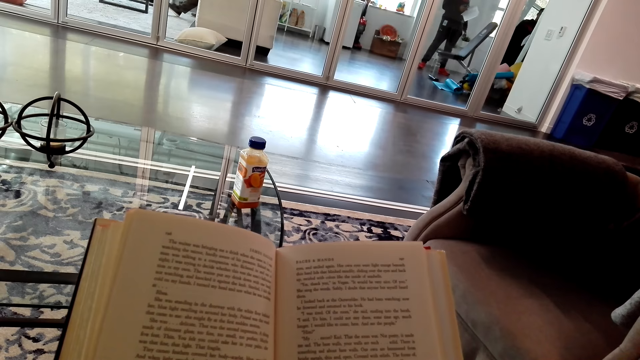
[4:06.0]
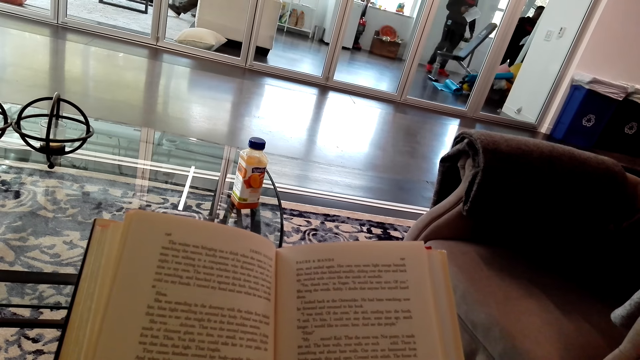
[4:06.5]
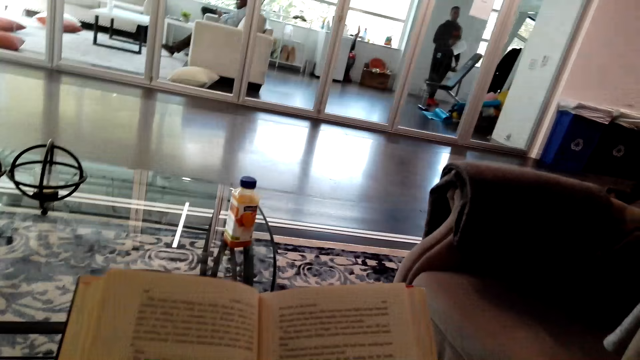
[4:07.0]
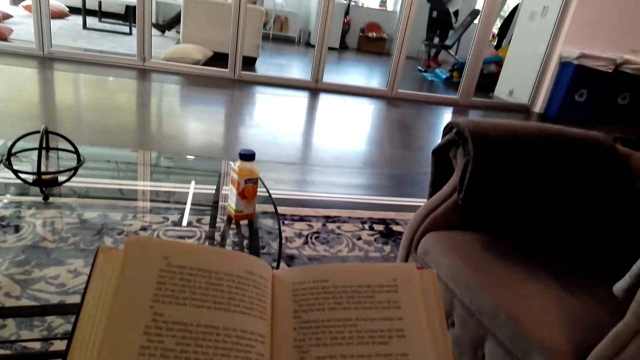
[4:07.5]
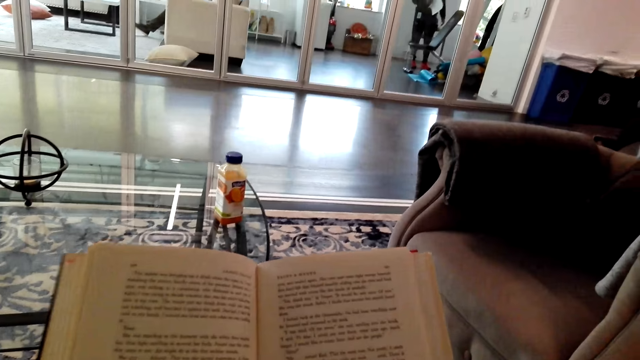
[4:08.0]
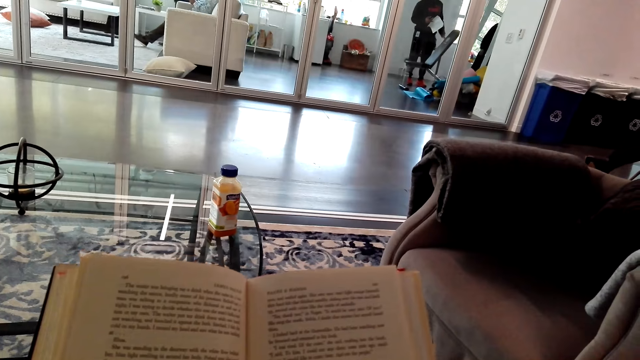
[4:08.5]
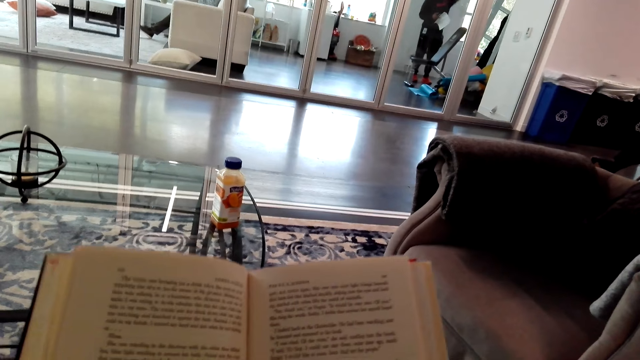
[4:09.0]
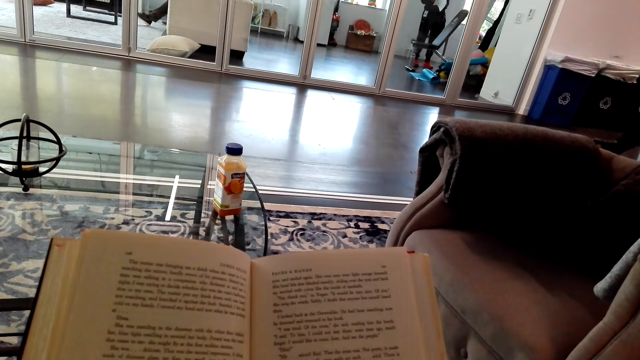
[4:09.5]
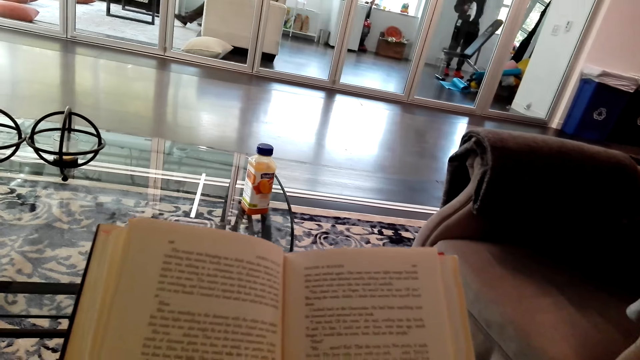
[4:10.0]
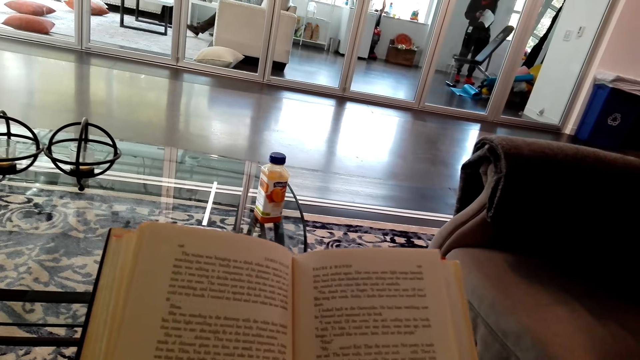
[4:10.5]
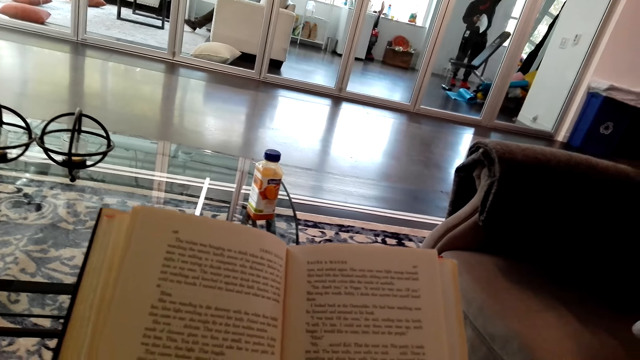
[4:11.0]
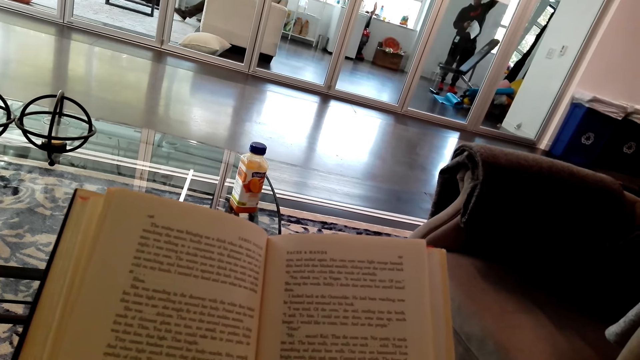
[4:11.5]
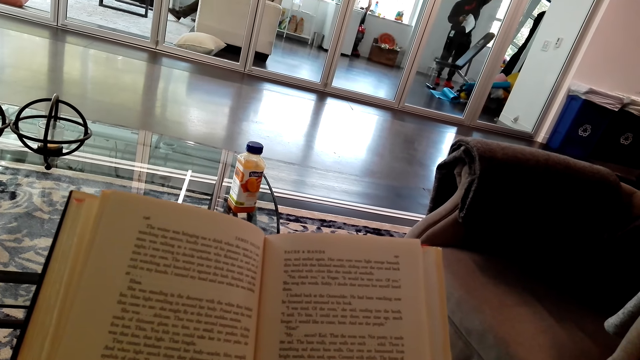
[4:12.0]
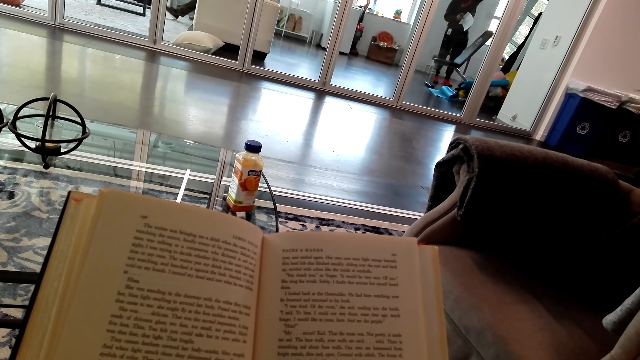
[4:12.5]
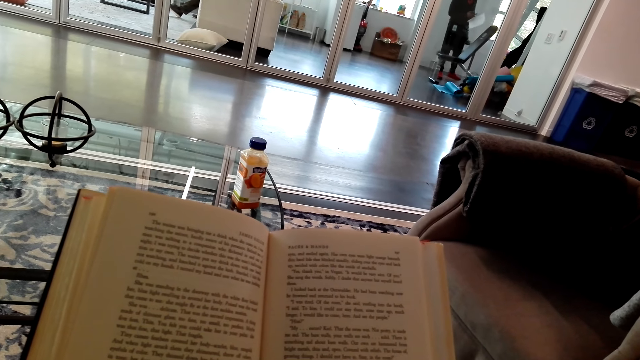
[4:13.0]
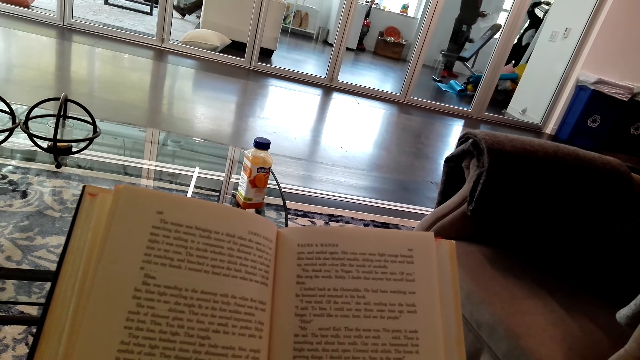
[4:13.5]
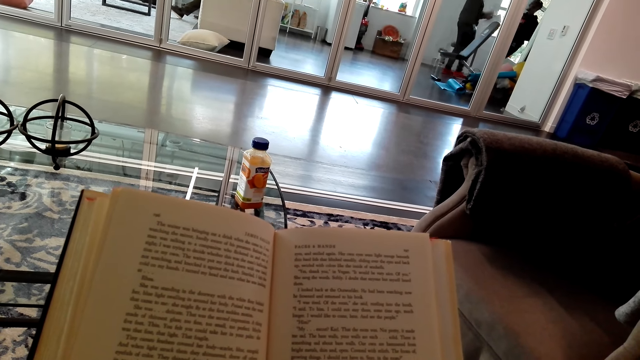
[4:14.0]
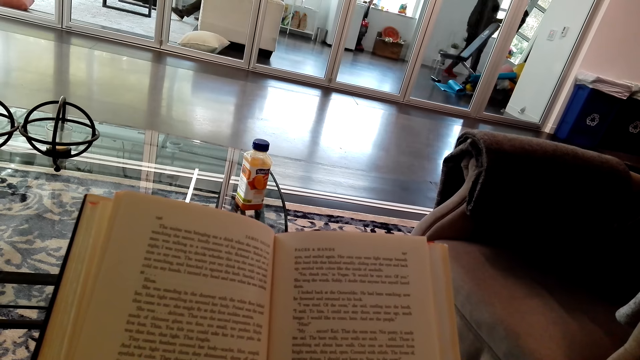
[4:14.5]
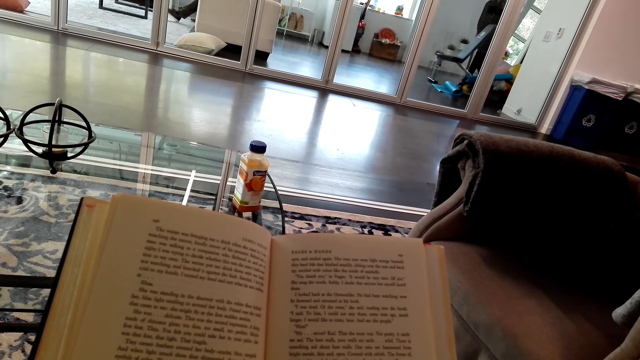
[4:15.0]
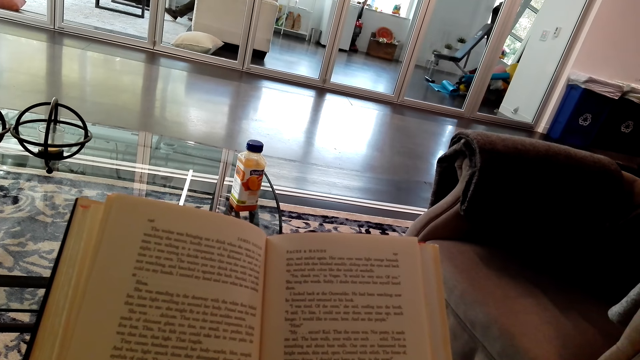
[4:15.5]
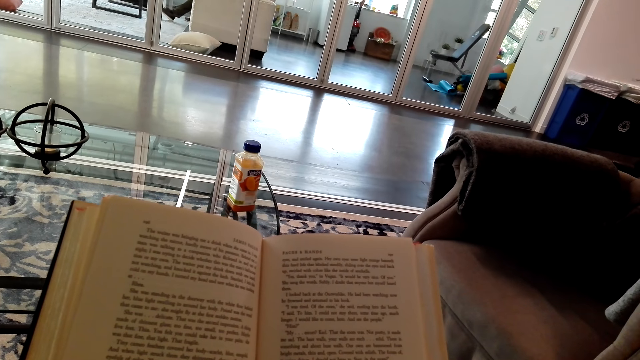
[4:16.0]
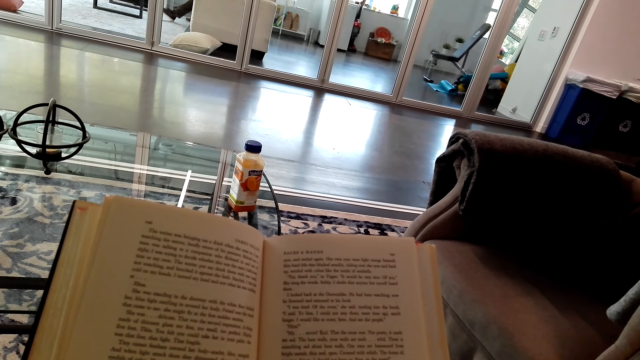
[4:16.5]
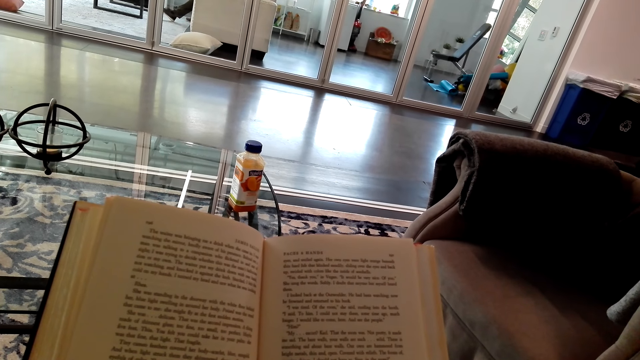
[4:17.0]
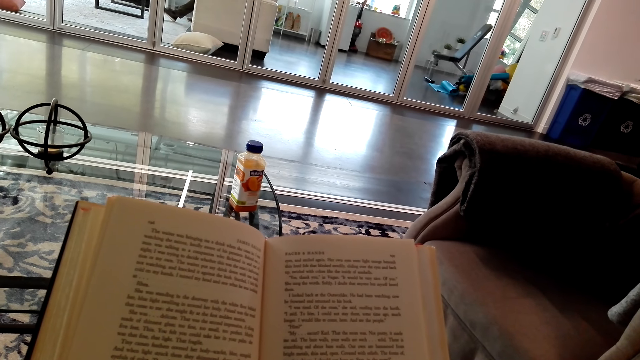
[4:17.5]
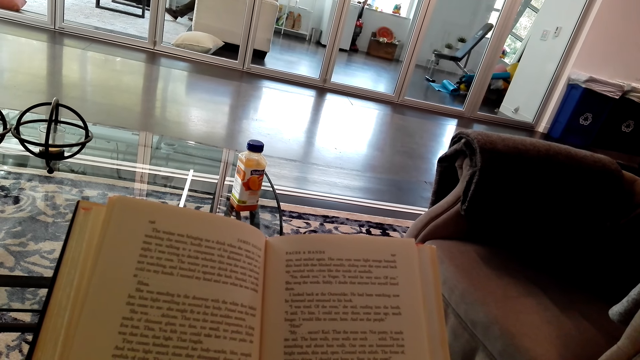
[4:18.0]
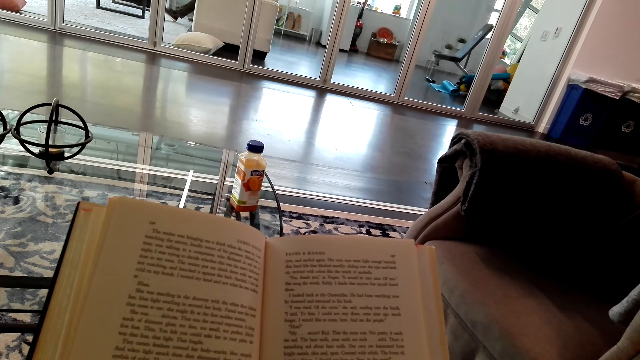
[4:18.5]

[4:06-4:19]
The camera wearer turns to the side. They hold a book. They turn to the side. They hold the book.

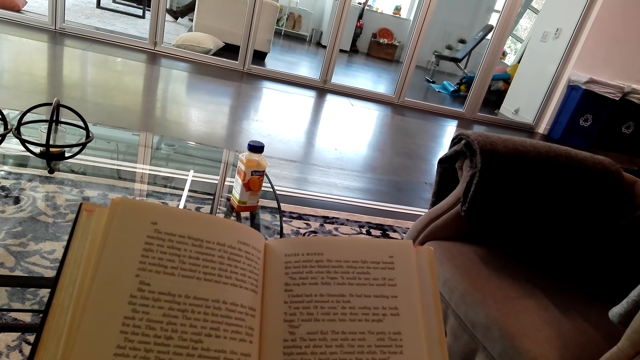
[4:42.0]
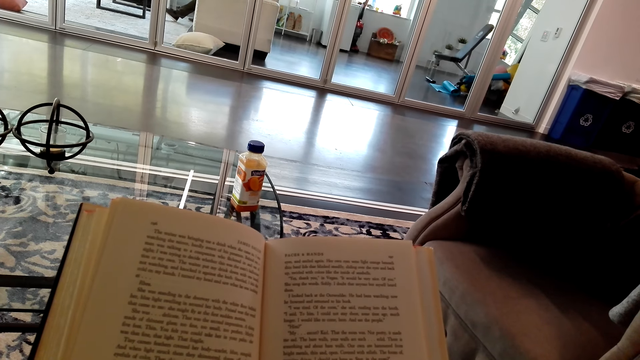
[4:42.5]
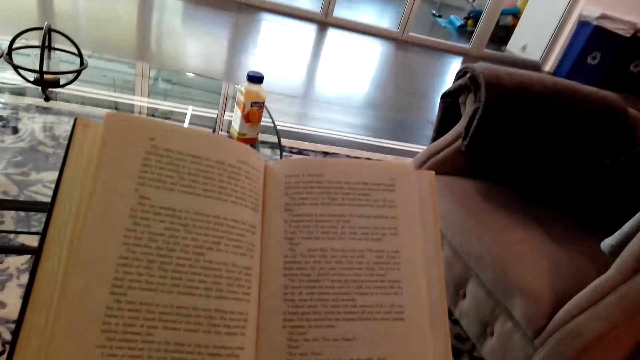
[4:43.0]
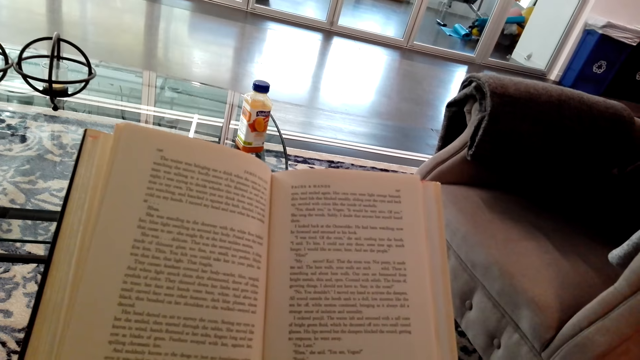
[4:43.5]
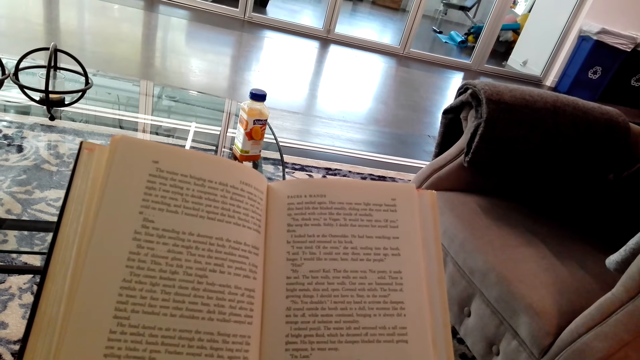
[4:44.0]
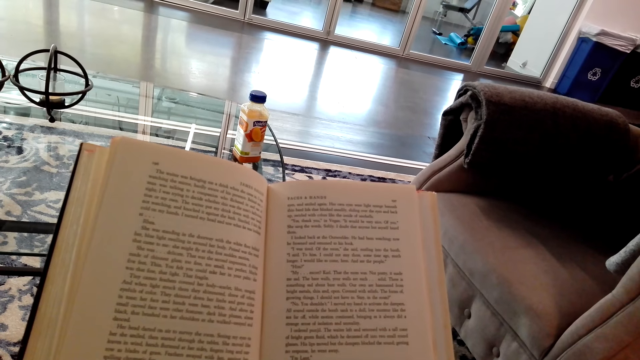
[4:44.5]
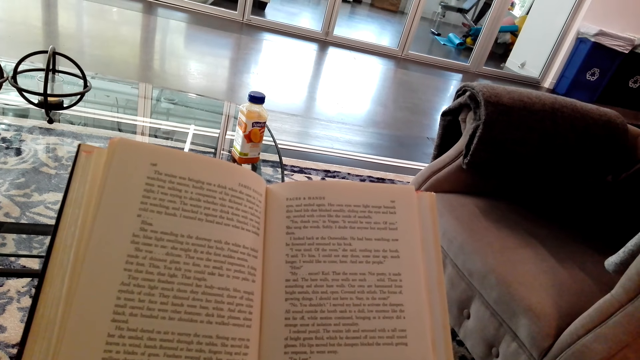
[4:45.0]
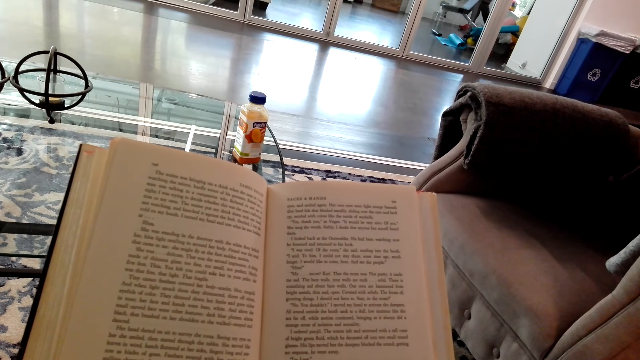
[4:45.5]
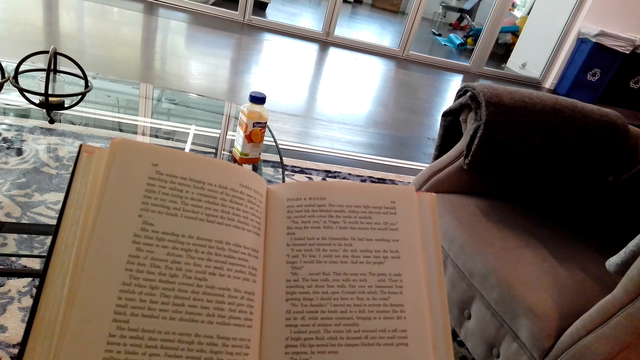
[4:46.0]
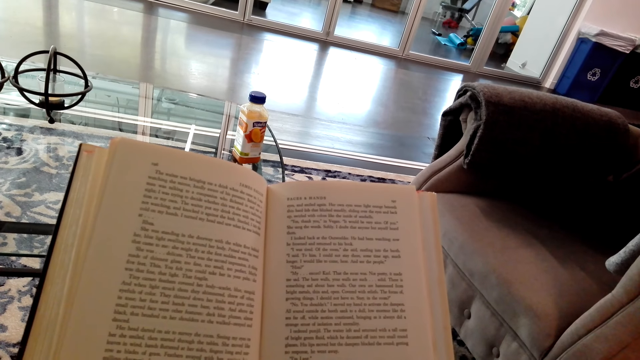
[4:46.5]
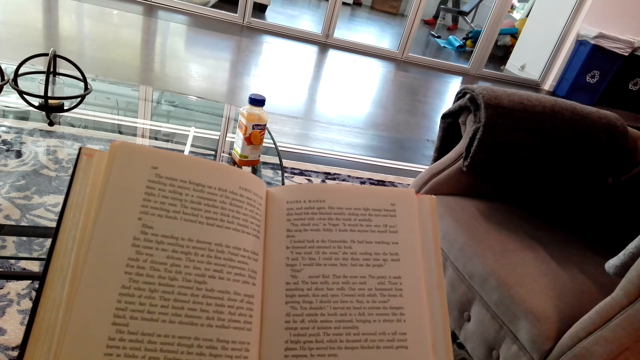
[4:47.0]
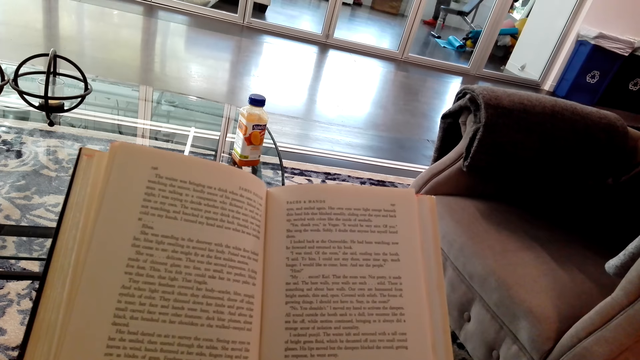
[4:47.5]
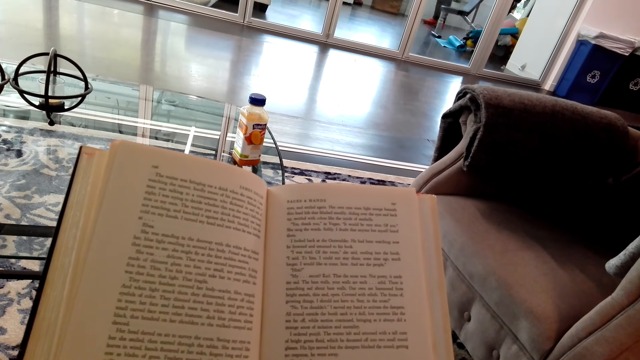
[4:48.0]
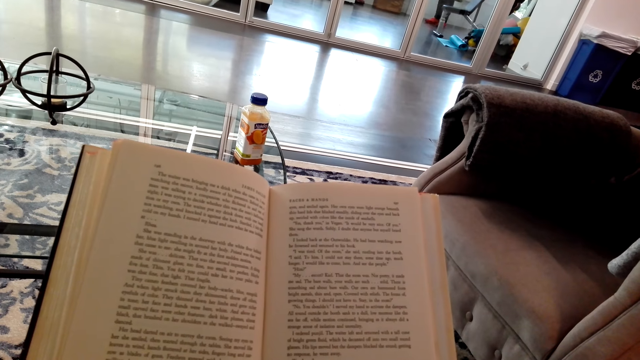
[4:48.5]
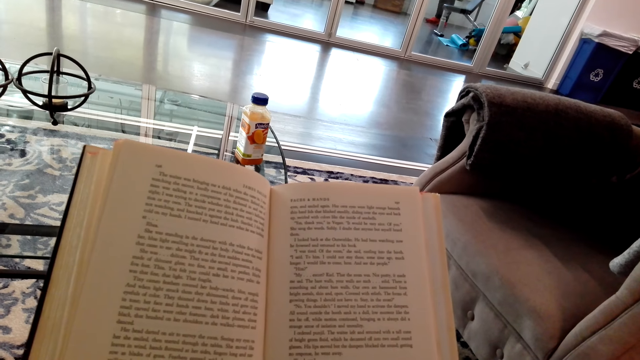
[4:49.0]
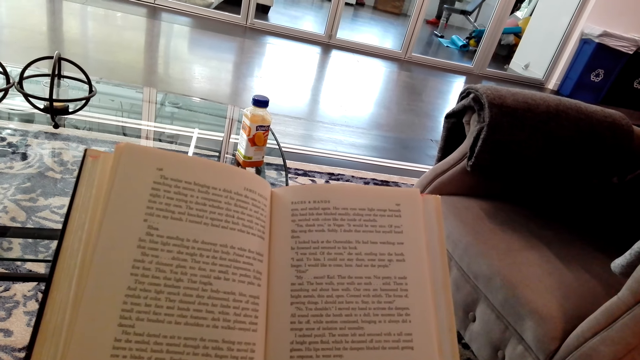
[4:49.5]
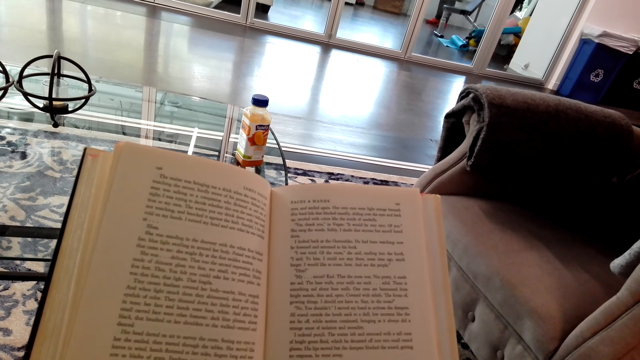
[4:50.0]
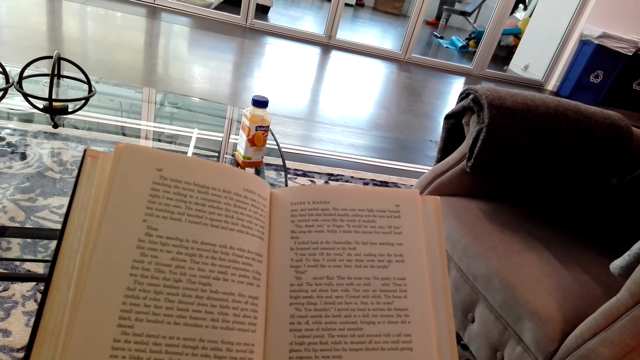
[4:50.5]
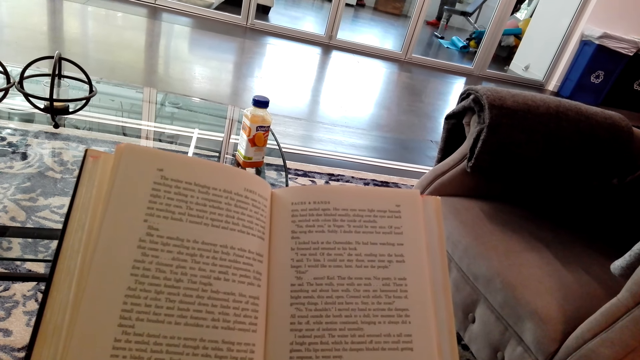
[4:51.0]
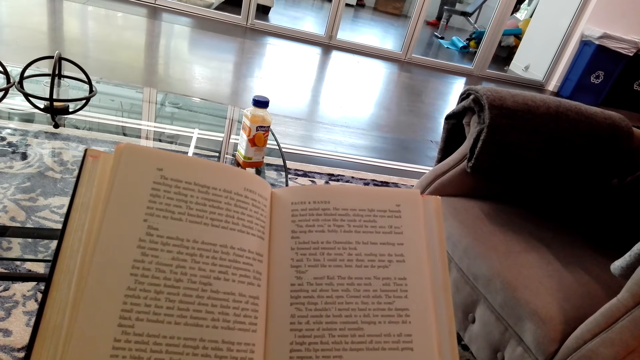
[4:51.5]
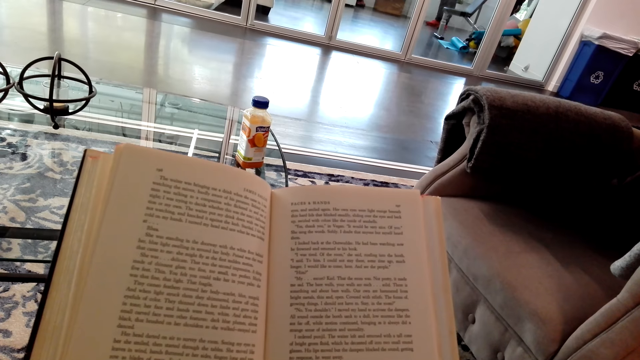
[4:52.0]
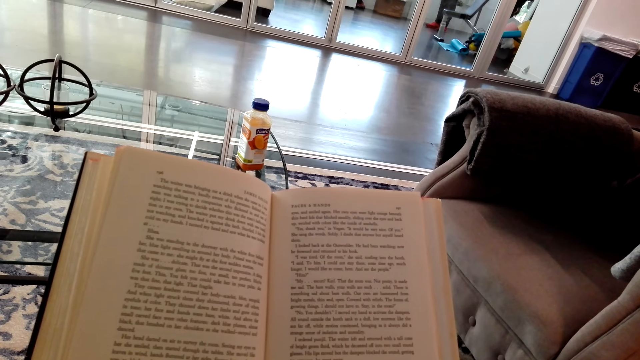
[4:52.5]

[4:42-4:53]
The camera wearer turns to the side. They hold a book.
